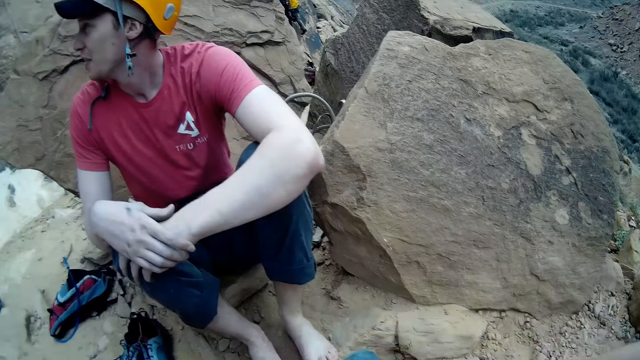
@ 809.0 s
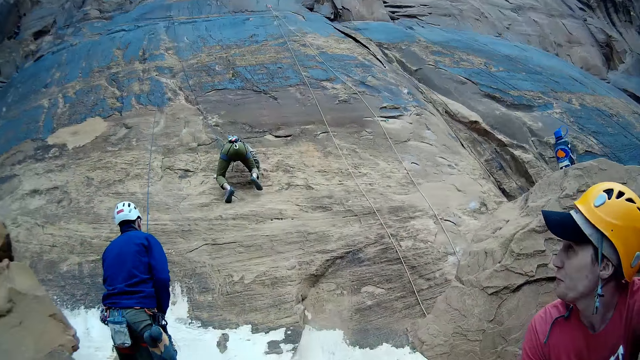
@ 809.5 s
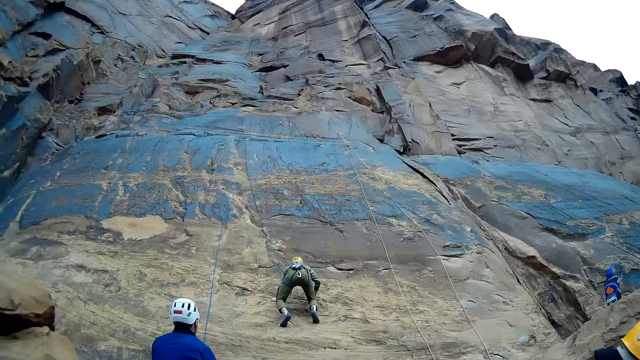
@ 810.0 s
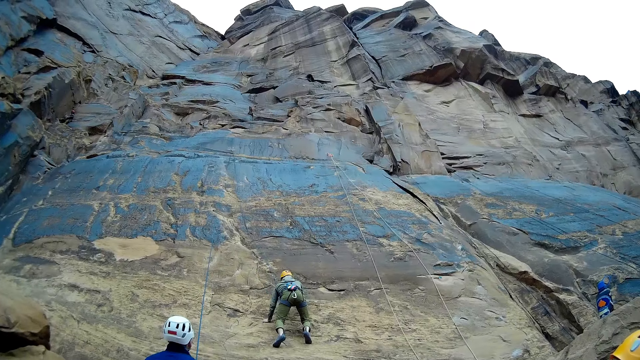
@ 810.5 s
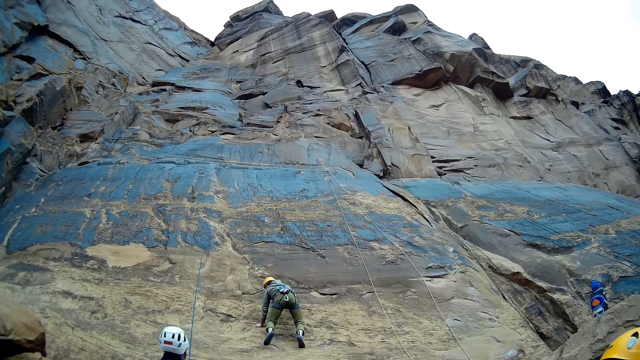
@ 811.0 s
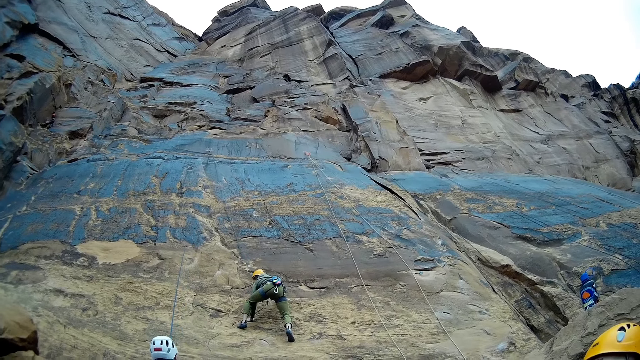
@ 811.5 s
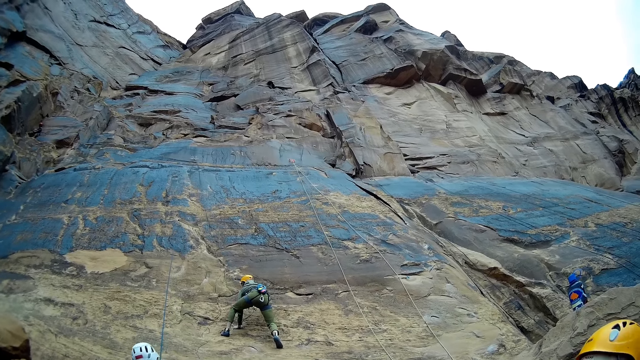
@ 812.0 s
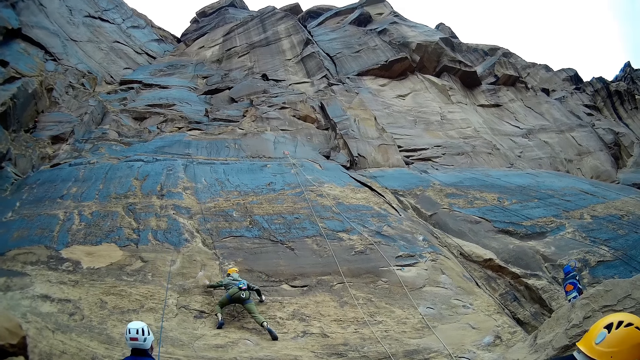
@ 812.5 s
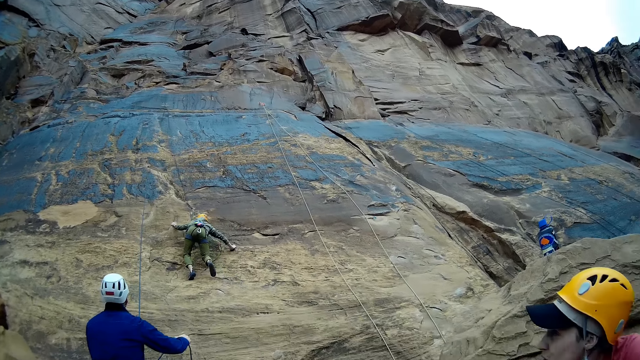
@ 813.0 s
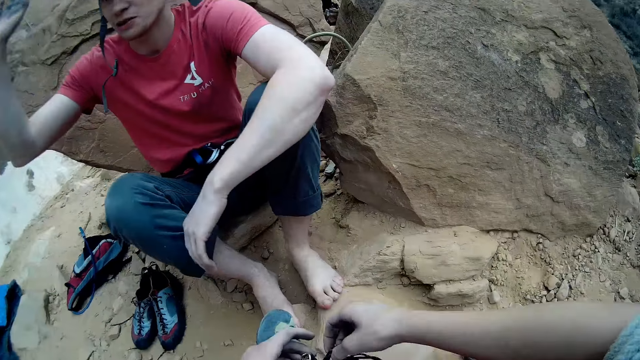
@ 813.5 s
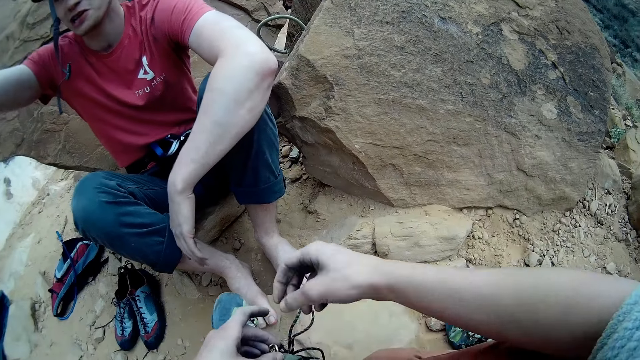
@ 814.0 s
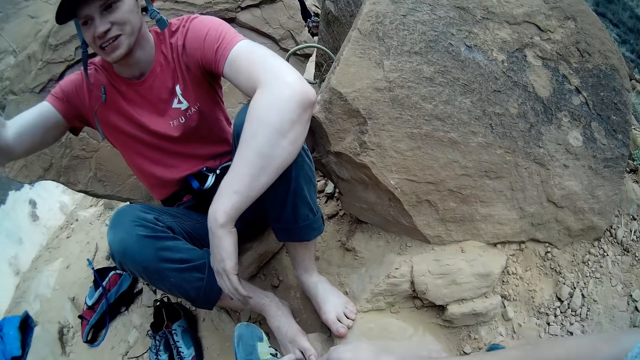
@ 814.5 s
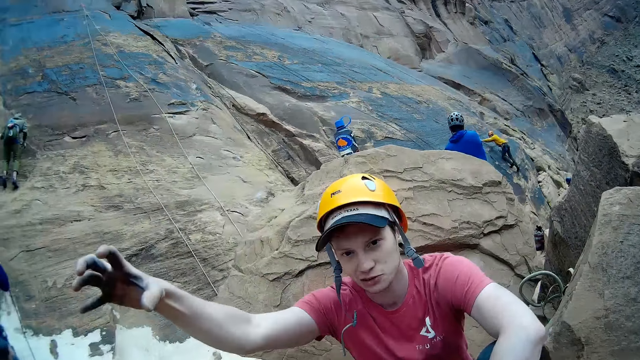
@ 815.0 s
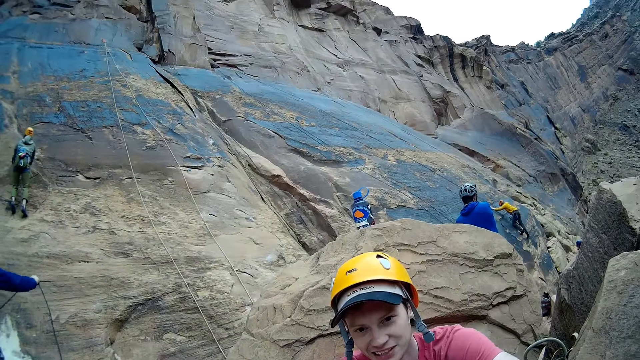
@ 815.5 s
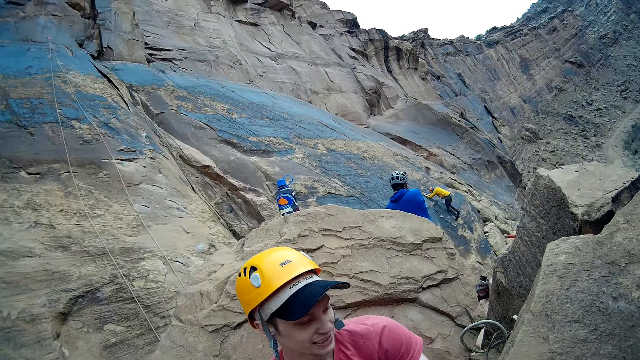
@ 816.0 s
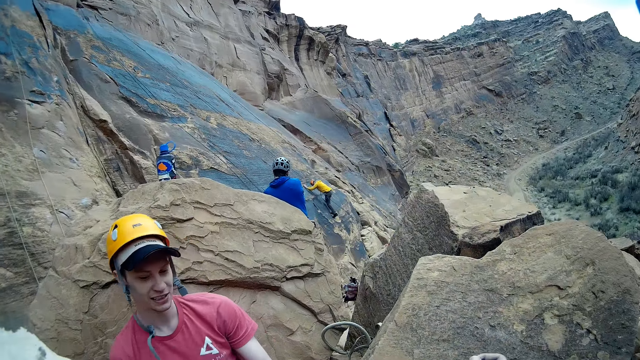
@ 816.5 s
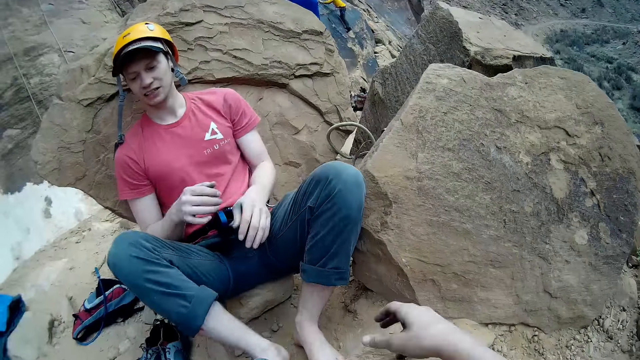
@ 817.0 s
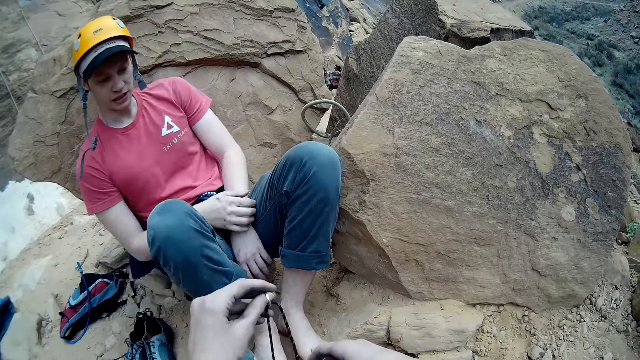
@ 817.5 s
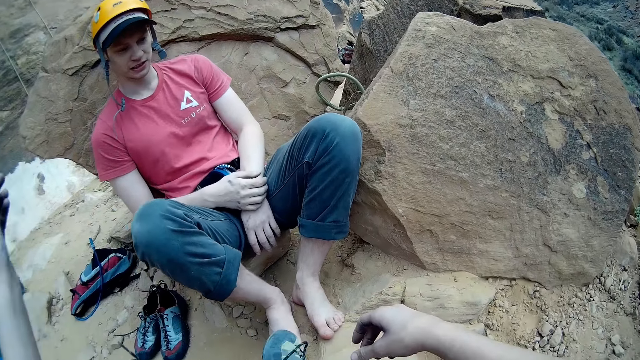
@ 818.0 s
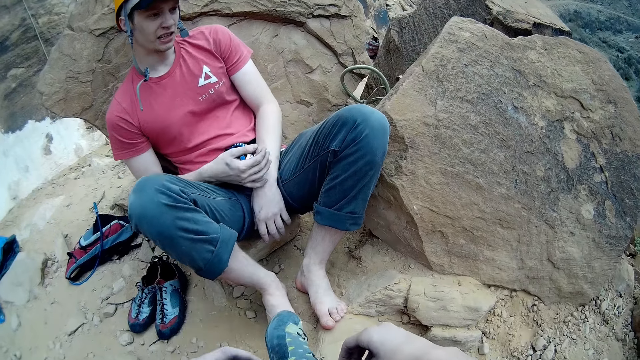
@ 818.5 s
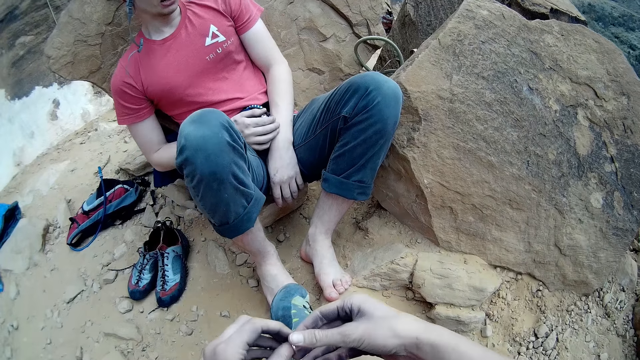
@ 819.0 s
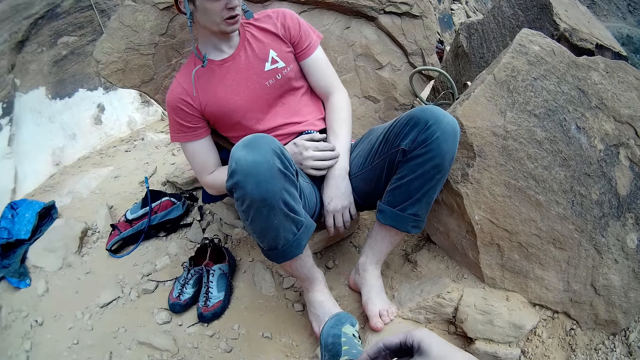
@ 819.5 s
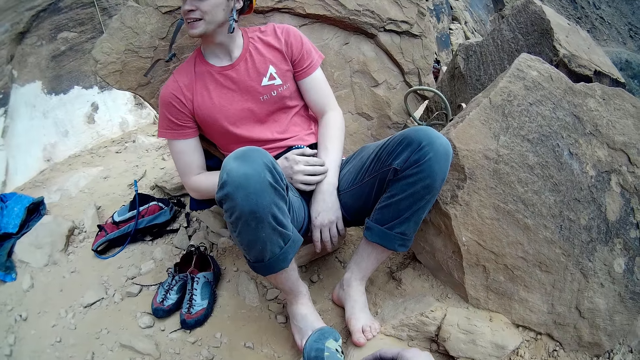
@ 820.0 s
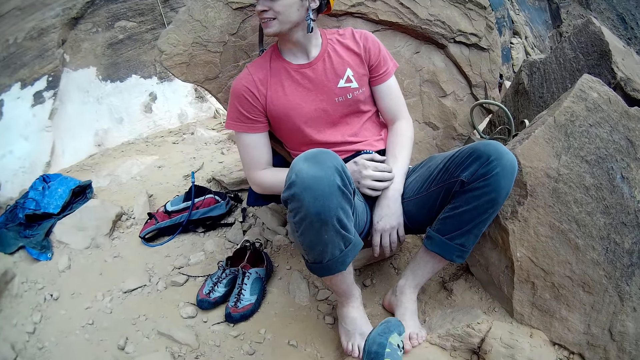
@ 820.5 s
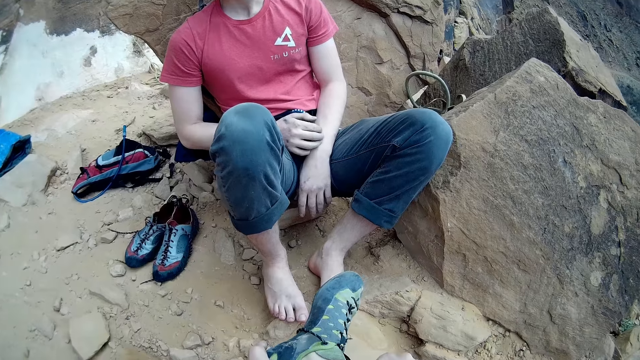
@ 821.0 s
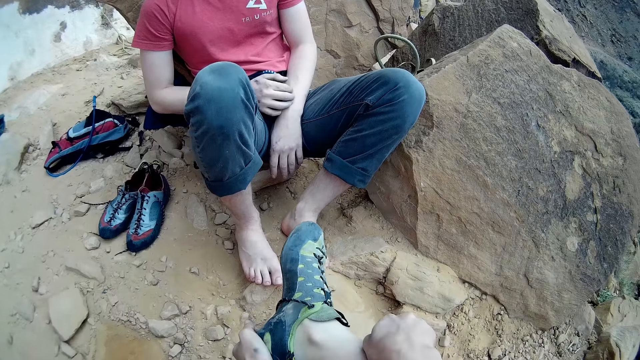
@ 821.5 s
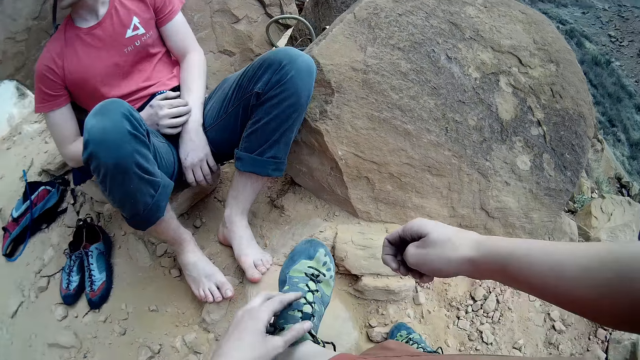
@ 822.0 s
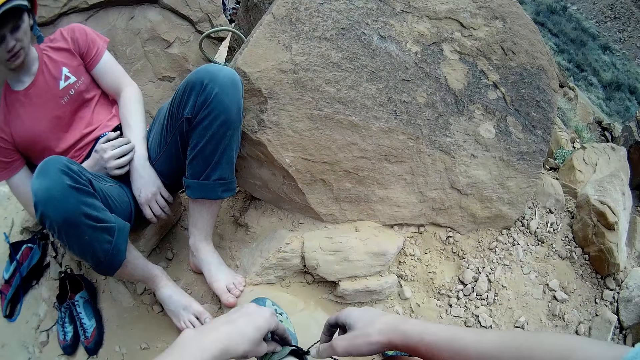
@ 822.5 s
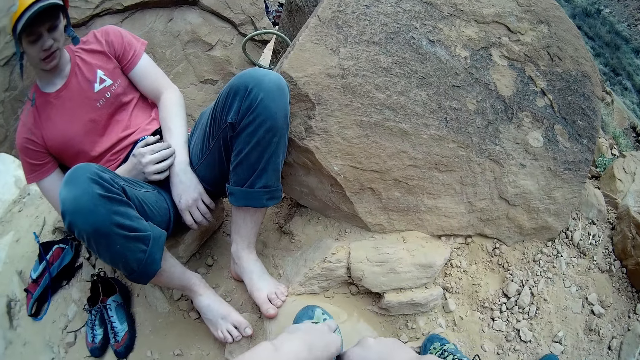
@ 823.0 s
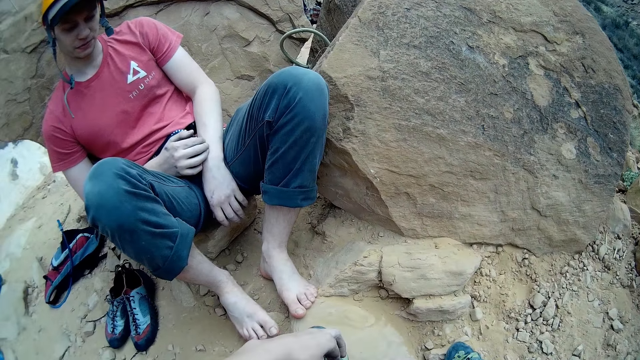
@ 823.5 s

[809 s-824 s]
The camera wearer converses with a man. He looks at rock climbers. He turns and looks up the hill. He converses with the man. The man raises one hand up. The camera wearer holds the shoe lace with his hand. He pulls the shoe lace. He ties the shoe lace.

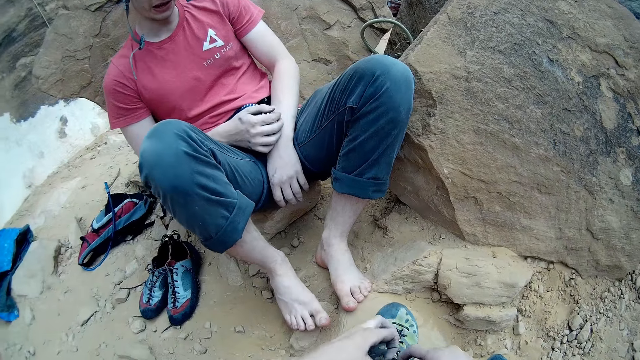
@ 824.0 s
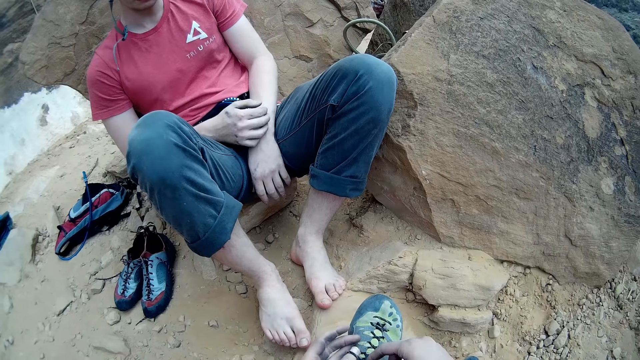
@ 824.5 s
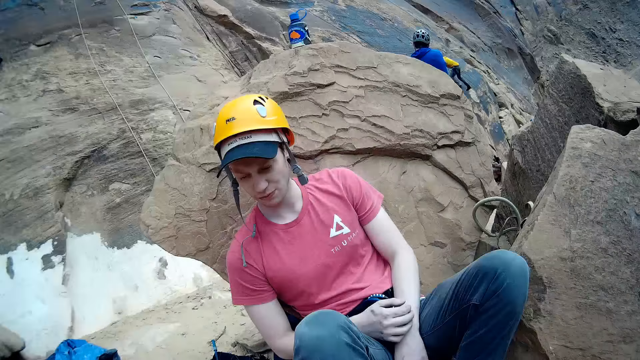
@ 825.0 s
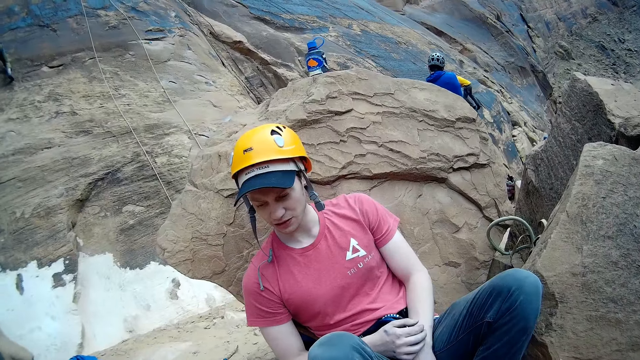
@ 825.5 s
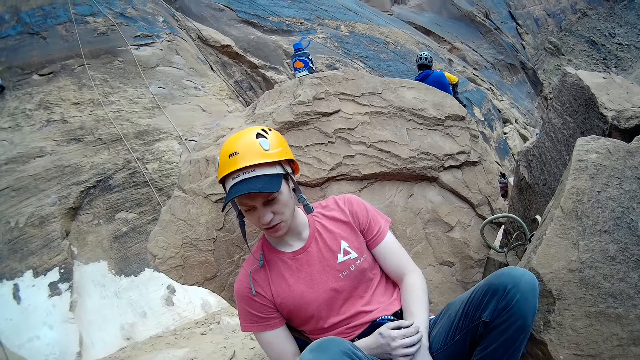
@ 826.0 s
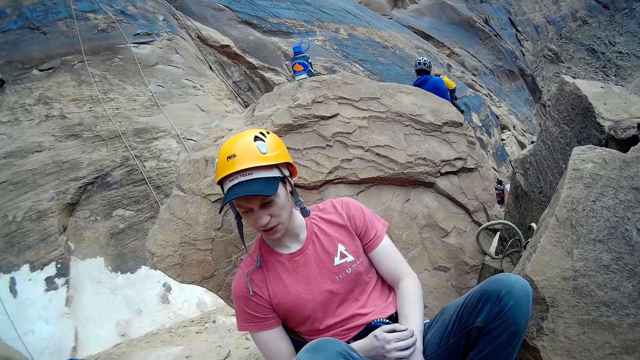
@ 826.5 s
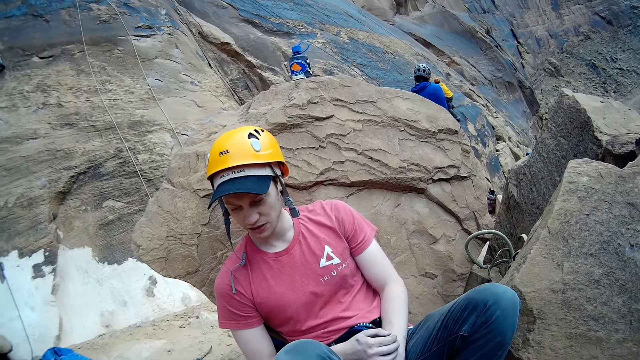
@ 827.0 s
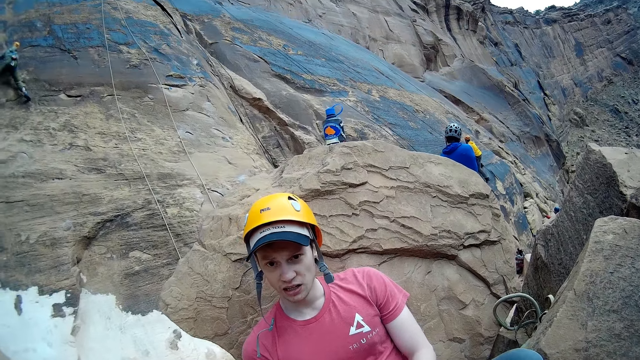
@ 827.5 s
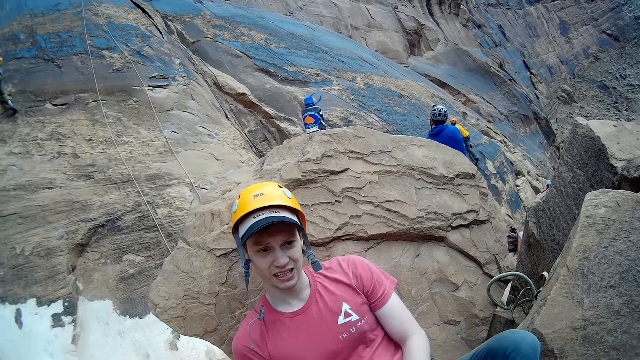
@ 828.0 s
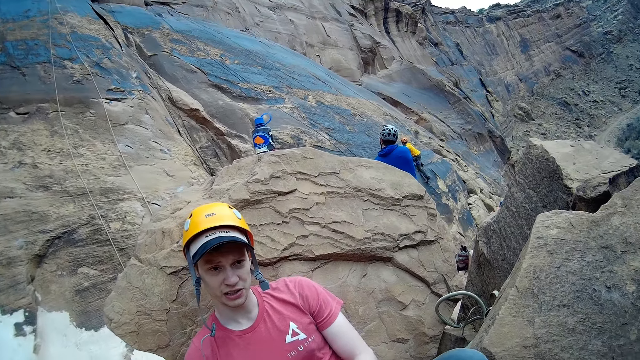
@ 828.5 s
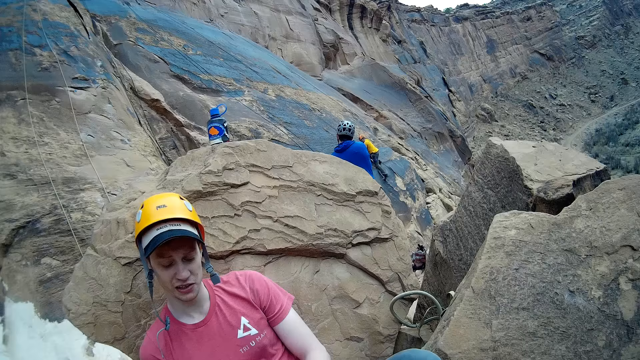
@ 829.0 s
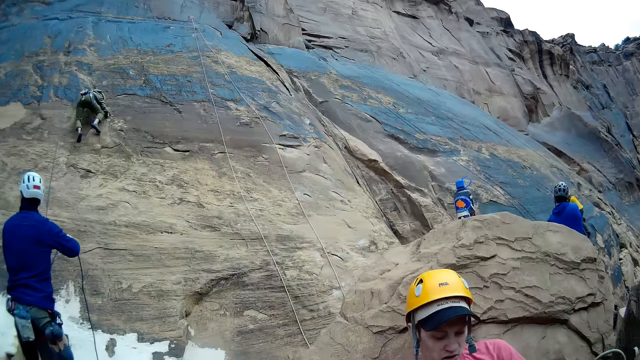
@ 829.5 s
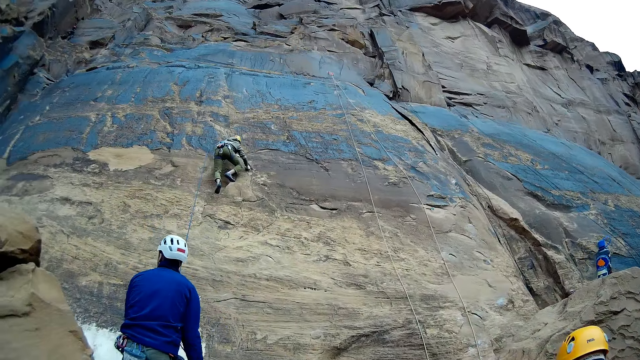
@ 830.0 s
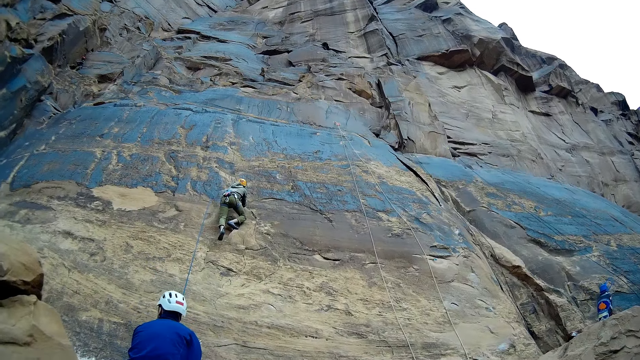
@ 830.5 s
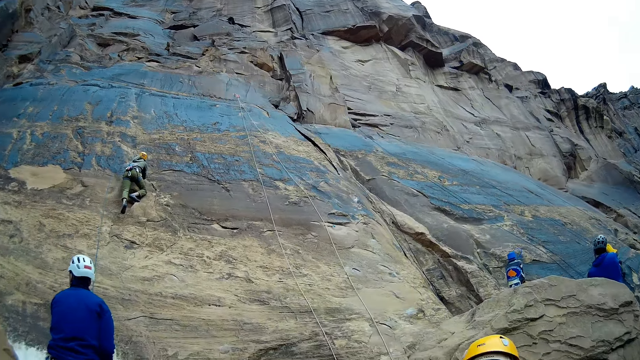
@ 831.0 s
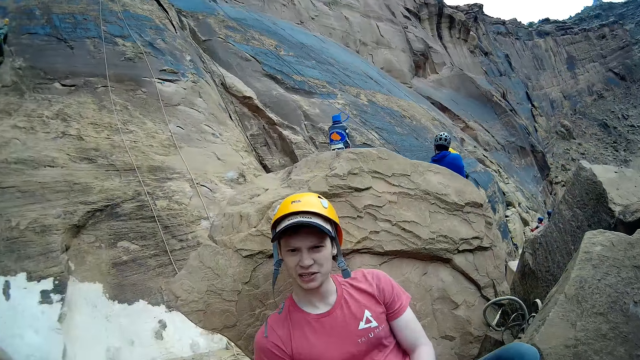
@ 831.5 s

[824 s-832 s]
The camera wearer looks at a person. They talk to another person. Another person holds the rope. Yet another person climbs the rock. The camera wearer looks around.
